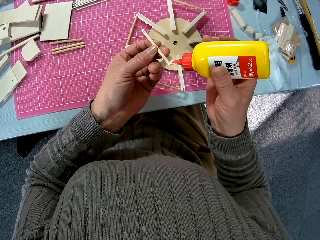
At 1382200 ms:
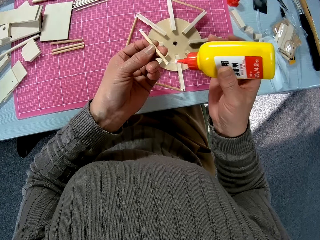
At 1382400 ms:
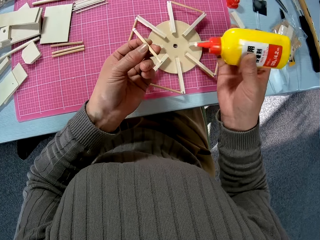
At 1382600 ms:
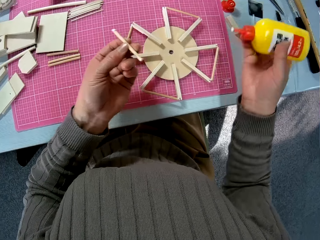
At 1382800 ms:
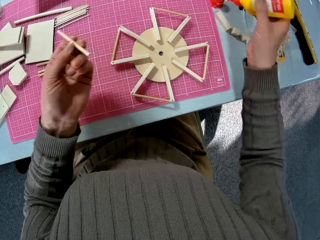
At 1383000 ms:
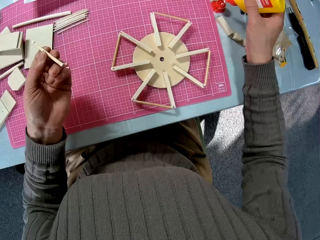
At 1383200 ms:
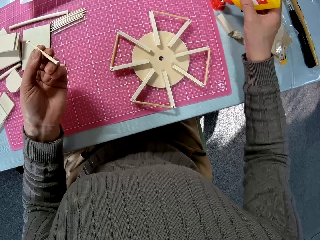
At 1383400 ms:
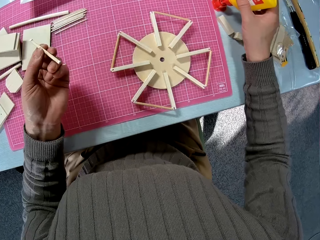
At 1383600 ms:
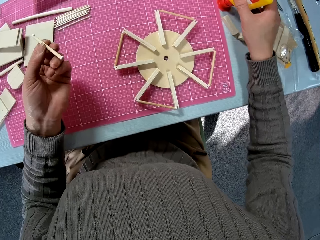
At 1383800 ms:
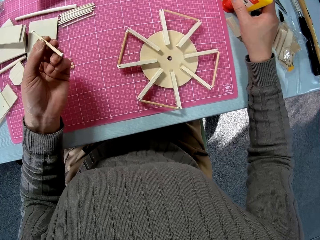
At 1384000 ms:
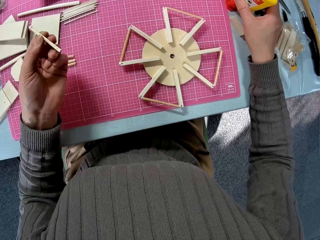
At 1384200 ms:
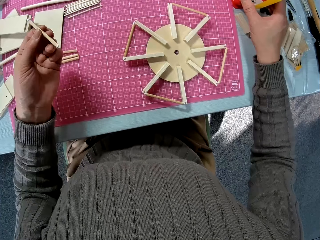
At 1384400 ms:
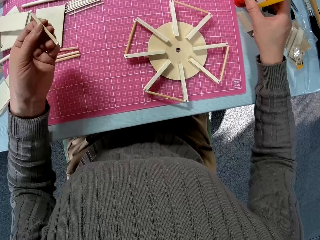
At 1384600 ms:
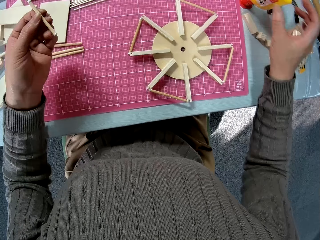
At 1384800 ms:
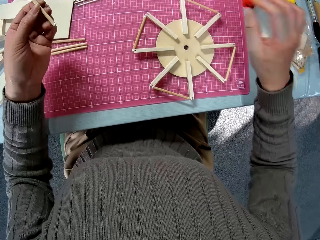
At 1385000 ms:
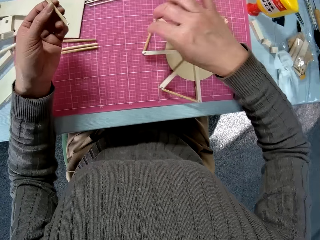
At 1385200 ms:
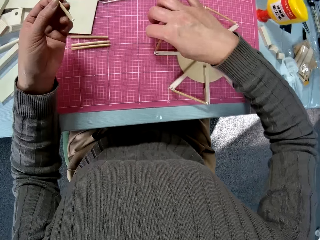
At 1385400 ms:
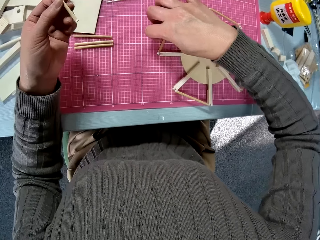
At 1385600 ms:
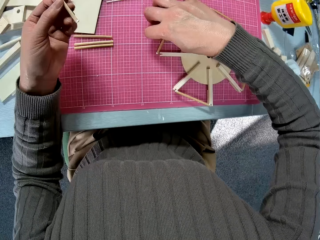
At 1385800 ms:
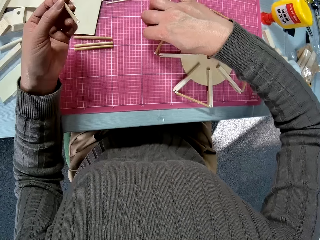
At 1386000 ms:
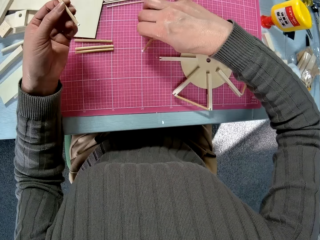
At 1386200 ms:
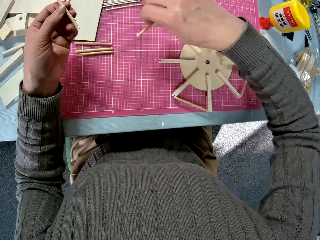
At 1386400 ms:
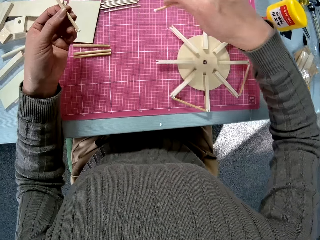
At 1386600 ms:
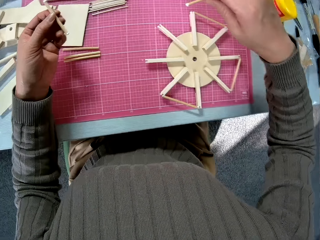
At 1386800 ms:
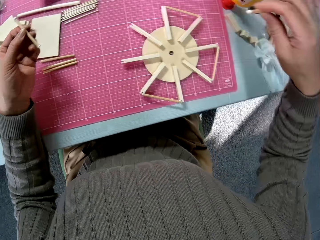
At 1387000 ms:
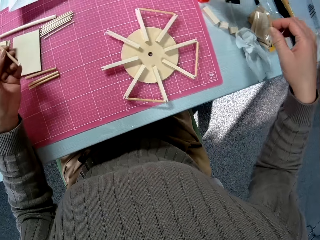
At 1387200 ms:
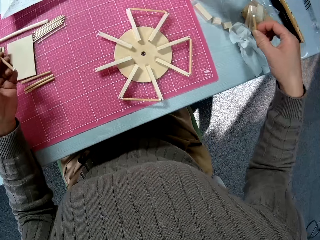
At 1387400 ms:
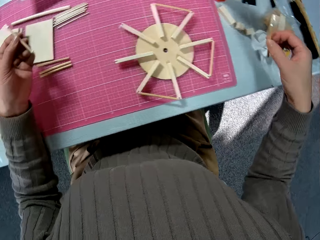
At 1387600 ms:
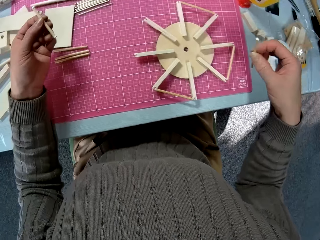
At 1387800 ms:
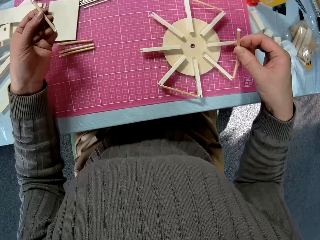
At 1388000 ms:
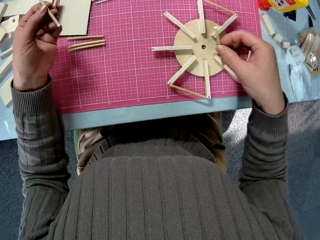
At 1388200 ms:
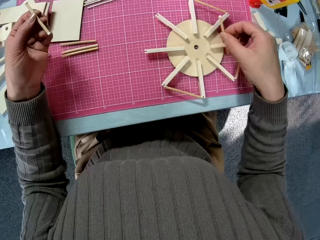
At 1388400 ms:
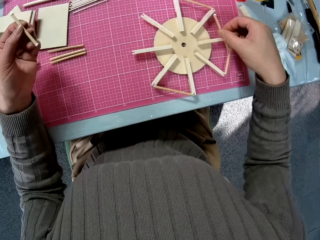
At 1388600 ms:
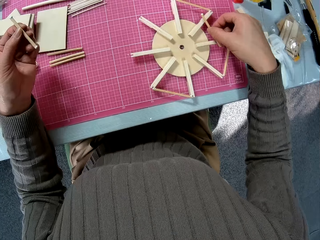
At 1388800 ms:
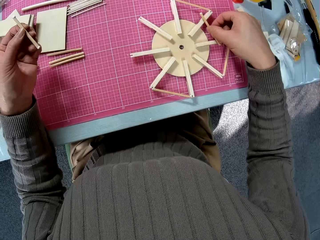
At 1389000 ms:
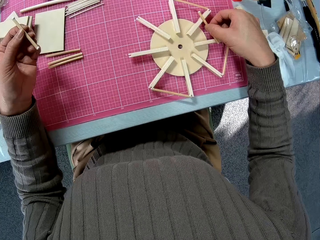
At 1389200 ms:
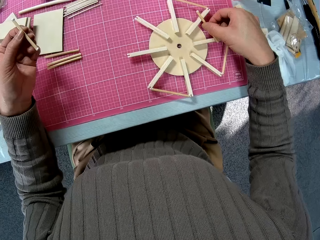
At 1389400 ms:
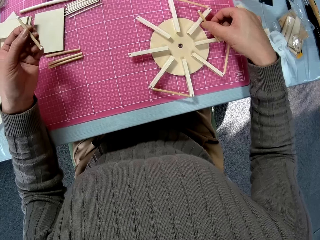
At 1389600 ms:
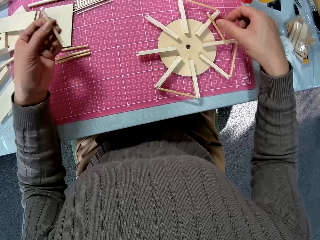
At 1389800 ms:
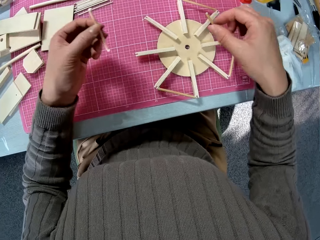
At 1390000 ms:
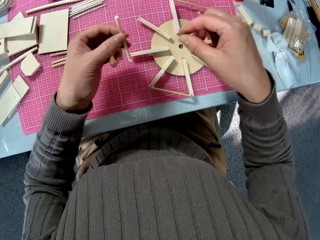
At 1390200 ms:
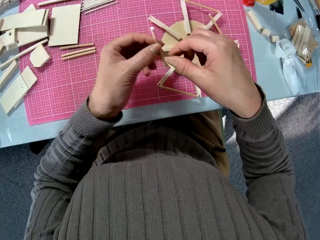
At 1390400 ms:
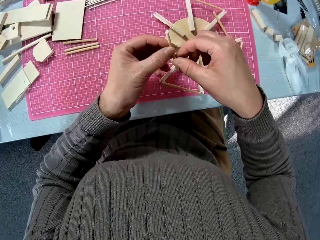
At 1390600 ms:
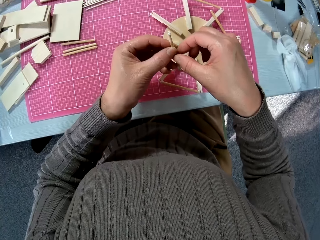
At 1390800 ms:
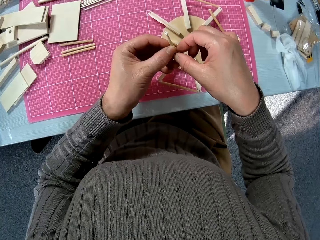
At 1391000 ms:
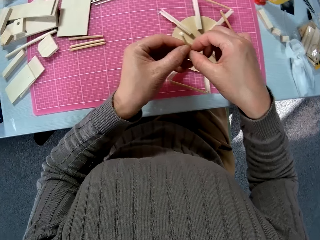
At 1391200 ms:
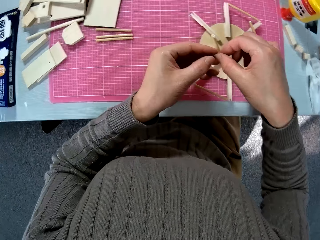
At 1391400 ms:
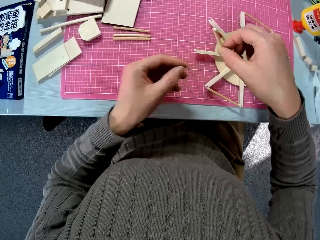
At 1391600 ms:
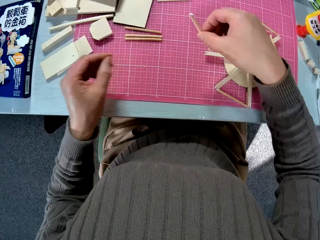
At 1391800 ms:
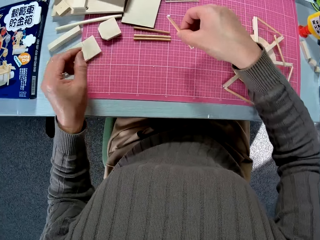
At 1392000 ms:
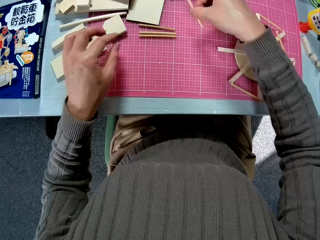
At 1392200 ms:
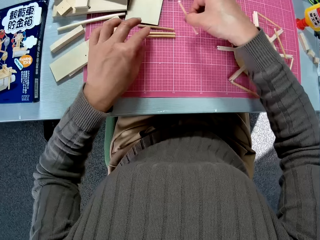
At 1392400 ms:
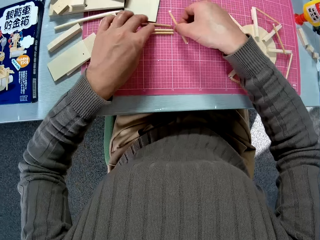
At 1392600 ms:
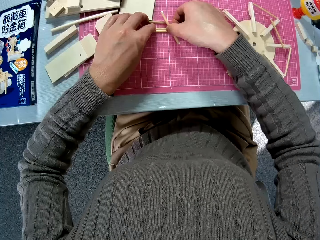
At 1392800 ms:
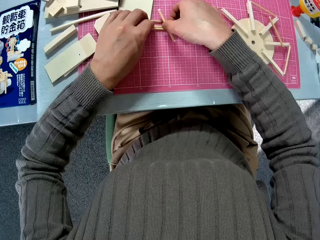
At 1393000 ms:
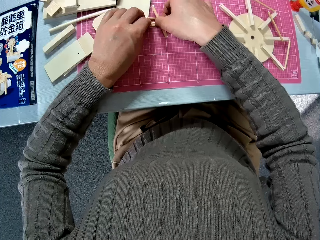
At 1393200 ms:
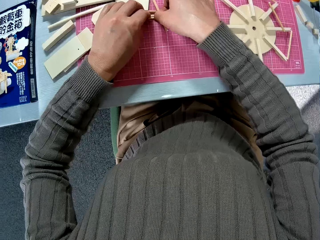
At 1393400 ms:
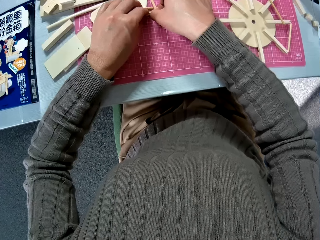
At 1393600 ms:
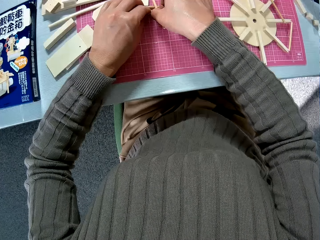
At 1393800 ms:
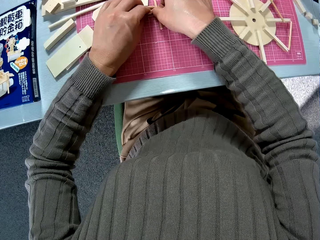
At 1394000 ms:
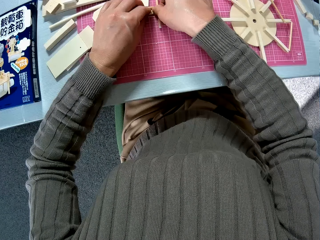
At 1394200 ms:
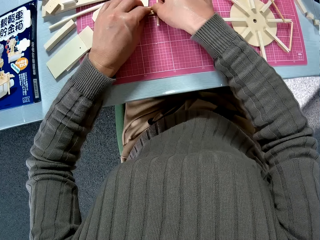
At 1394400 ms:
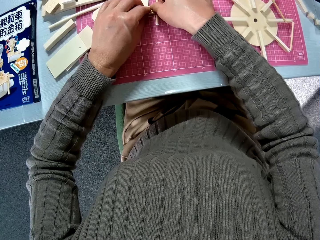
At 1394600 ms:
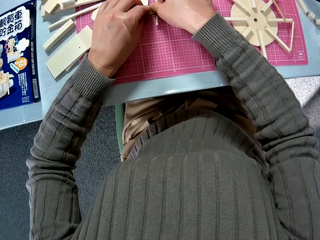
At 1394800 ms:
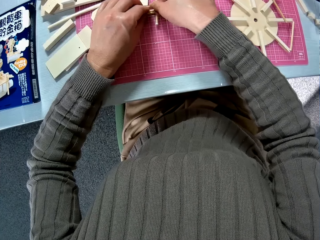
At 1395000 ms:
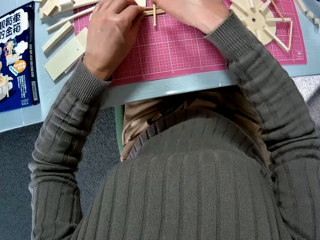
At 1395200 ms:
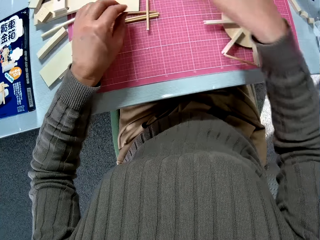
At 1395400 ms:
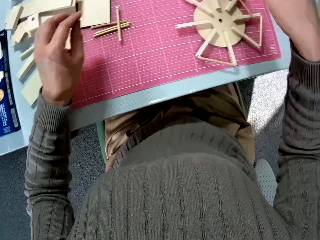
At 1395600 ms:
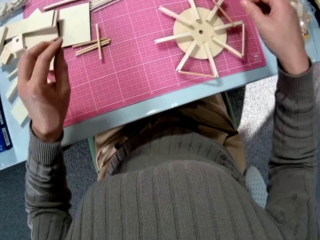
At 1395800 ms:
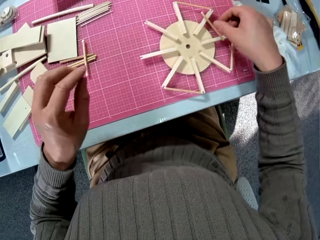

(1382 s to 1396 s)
The camera wearer puts the glue on the table. He picks another stick or wood rod from a cutting mat on the table. He places the wood rod to the wood pet model. He switches the wood rod to the other hand. He moves wood rods on the mat. He puts the wood rod on top of other wood rods.

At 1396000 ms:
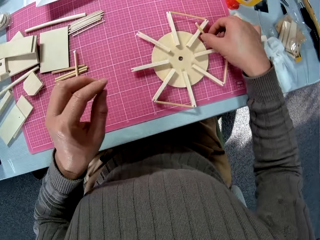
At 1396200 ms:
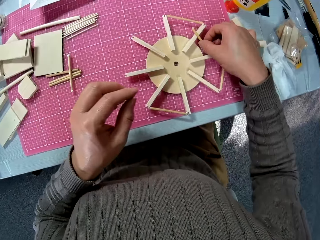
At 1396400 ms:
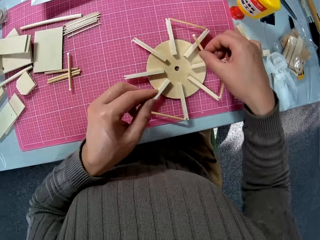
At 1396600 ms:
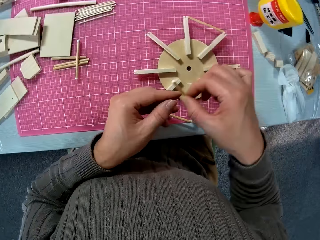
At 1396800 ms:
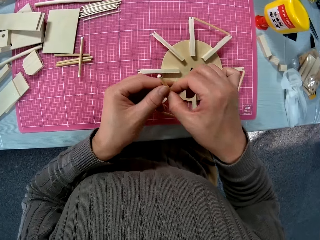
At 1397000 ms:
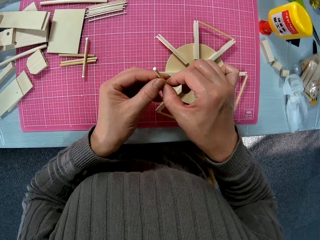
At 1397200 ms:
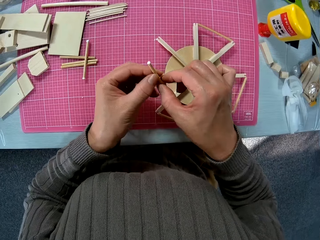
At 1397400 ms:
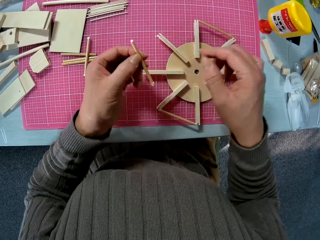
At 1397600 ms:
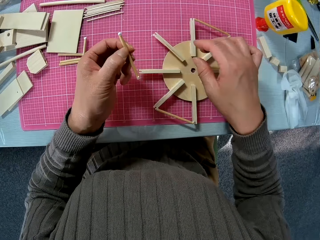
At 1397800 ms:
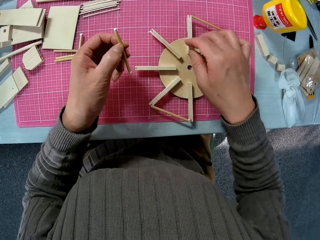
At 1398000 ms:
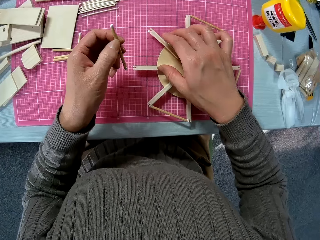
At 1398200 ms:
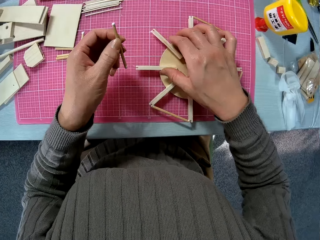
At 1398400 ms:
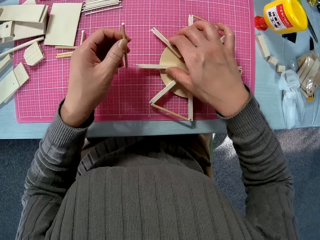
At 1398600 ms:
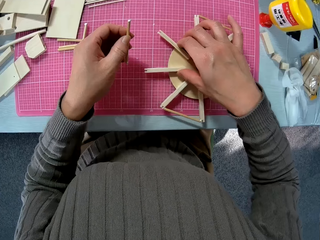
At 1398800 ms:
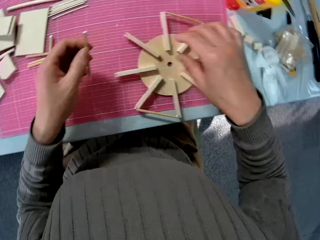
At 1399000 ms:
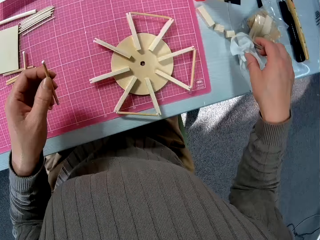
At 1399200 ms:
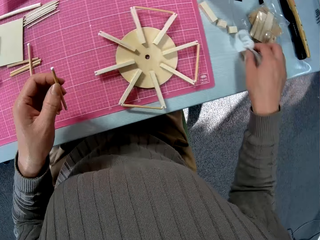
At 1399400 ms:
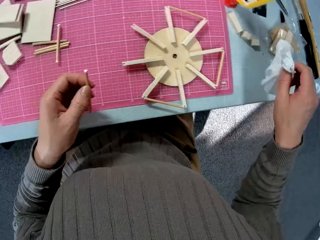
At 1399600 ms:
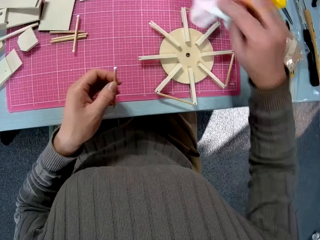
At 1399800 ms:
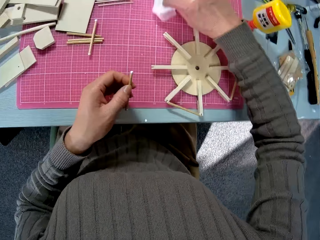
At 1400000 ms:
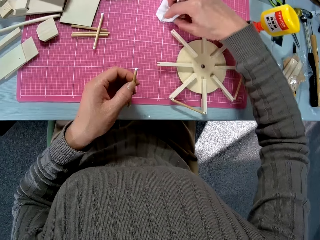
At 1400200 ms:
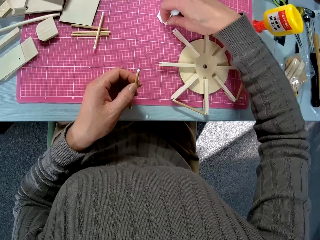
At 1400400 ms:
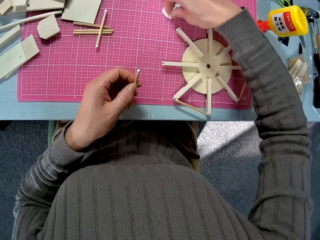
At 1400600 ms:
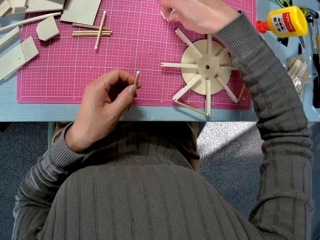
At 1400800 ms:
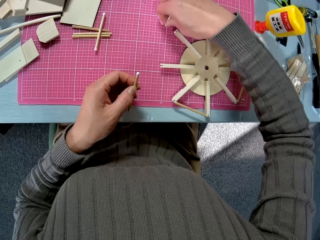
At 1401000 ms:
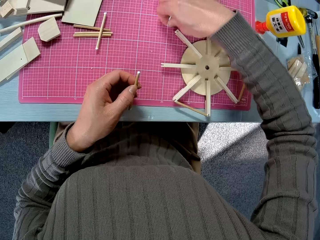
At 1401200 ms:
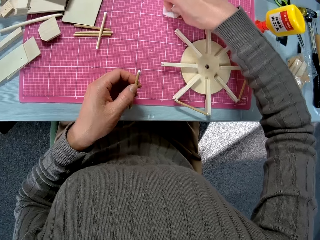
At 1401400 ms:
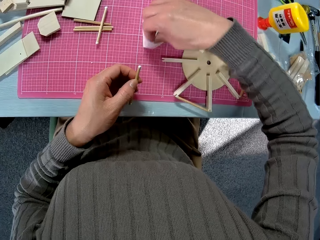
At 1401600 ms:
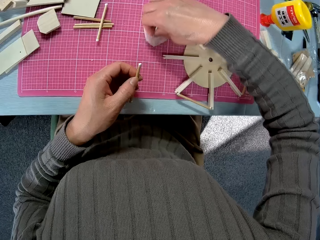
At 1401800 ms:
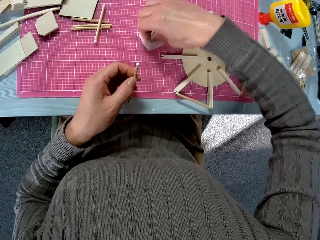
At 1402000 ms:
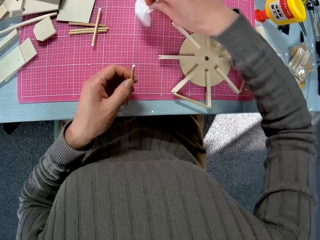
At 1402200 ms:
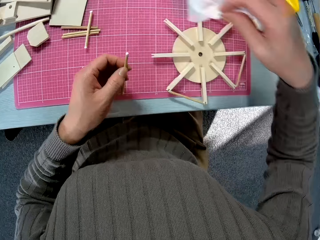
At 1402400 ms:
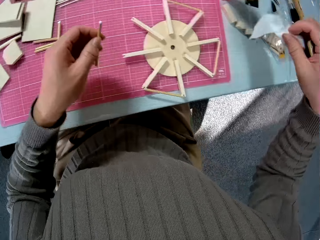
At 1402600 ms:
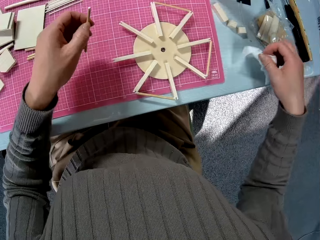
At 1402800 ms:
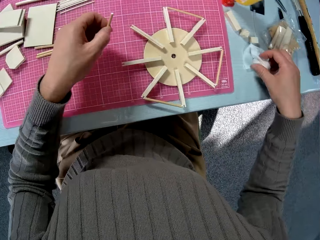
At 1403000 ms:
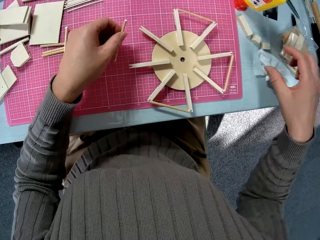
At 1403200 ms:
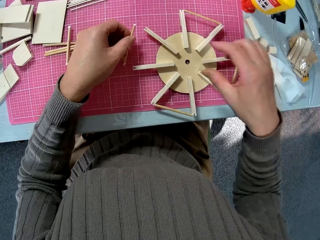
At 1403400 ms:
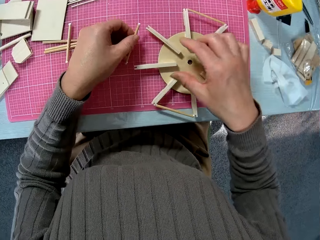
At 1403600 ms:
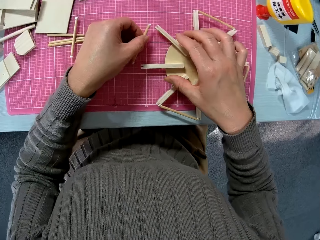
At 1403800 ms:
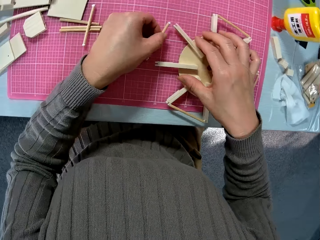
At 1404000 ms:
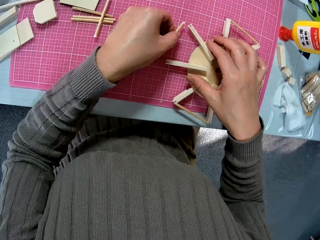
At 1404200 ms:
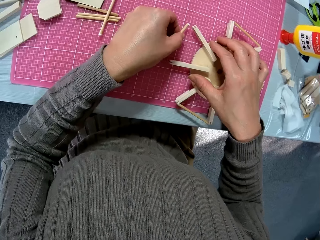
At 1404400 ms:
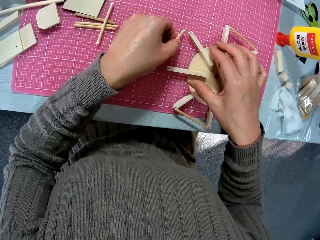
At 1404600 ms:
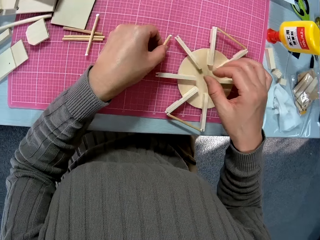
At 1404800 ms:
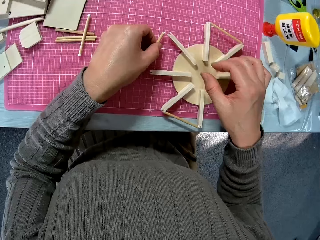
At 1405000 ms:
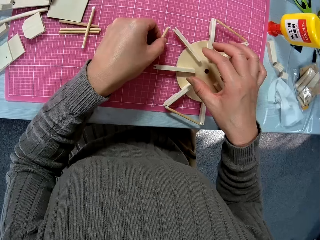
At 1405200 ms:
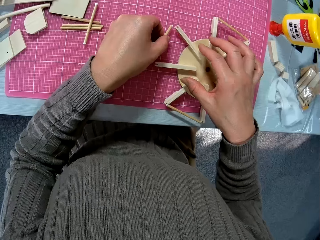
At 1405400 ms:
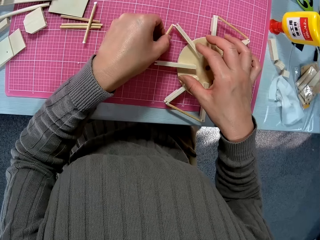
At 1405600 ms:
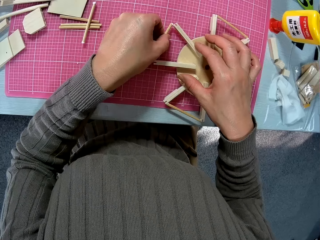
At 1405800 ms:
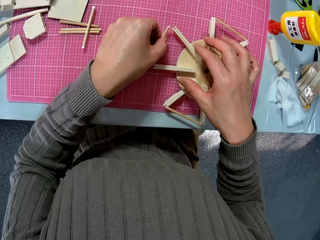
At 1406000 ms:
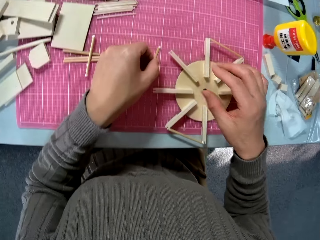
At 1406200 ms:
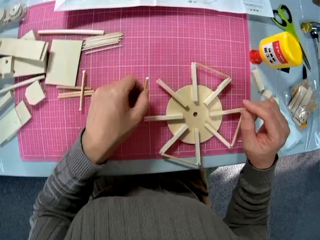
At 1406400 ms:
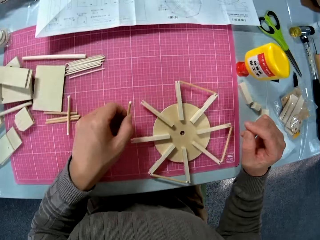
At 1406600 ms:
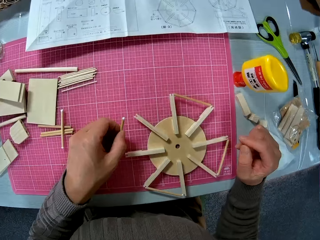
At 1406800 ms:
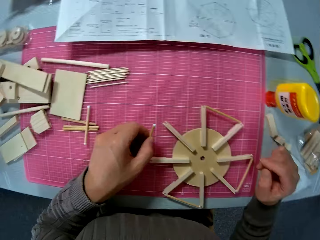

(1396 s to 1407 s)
The camera wearer picks up a stick or wood rod from the top of his craft. He switches the wood rod to the other hand. He adjusts his craft on the table. He picks up a handkerchief. He cleans the table with the handkerchief. He wipes a cutting mat. He drops the handkerchief on the table. He places a hand on the wood pet model.
